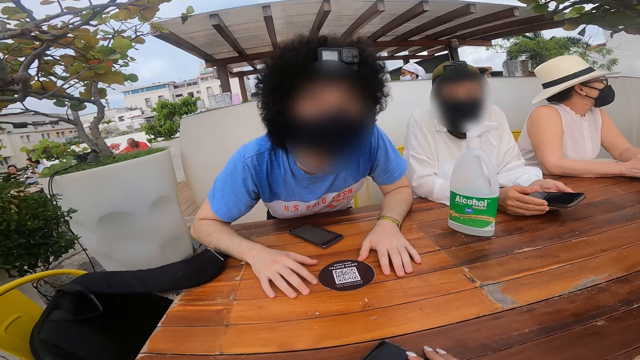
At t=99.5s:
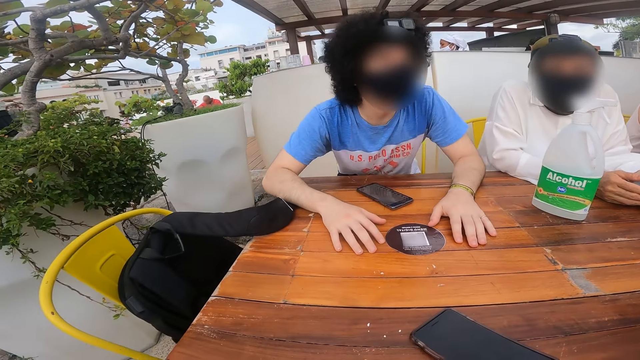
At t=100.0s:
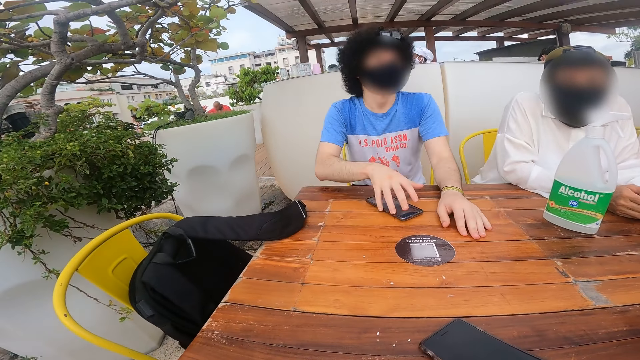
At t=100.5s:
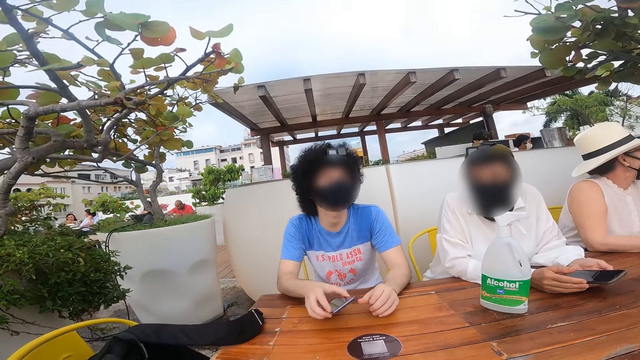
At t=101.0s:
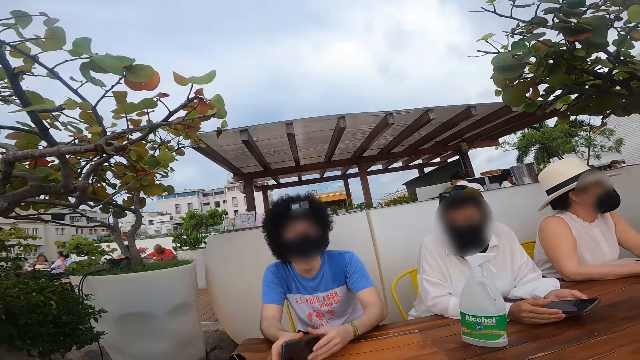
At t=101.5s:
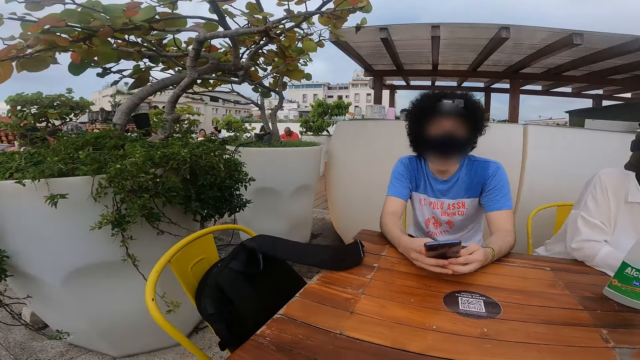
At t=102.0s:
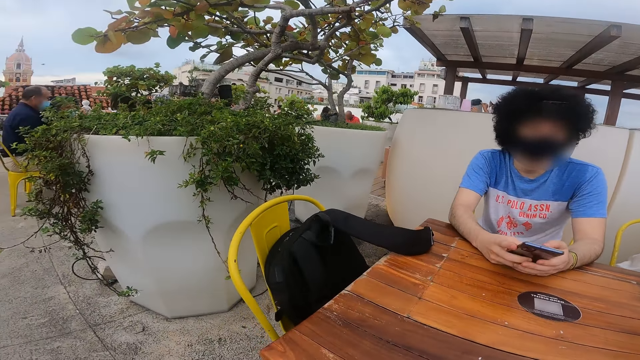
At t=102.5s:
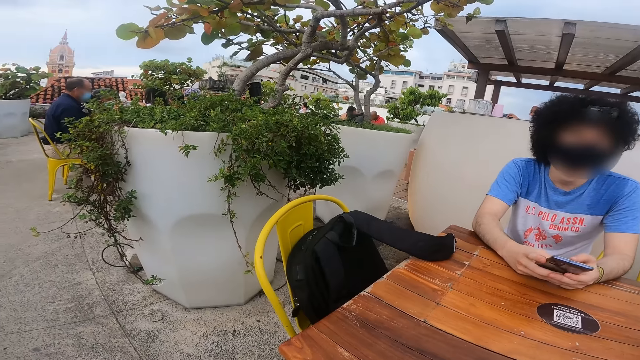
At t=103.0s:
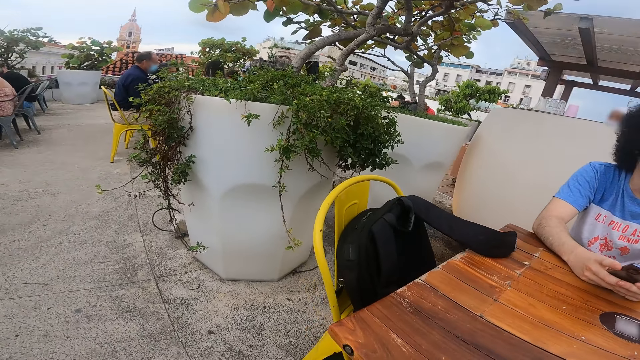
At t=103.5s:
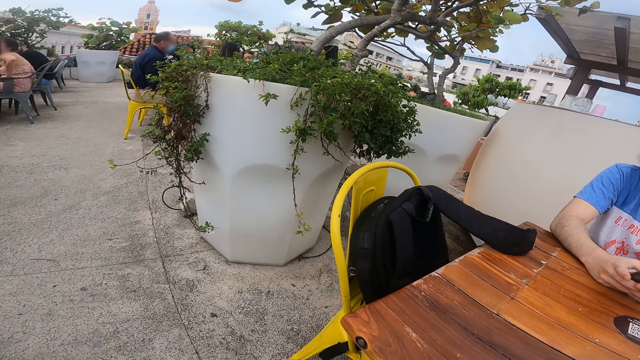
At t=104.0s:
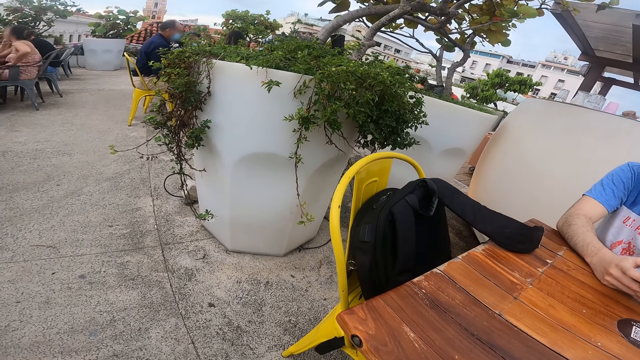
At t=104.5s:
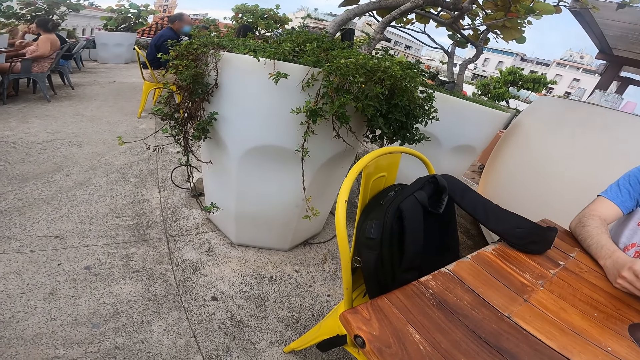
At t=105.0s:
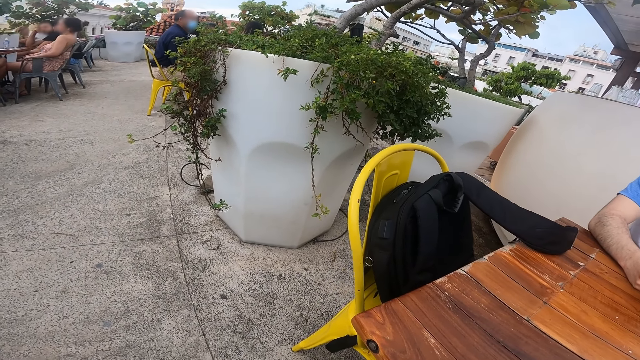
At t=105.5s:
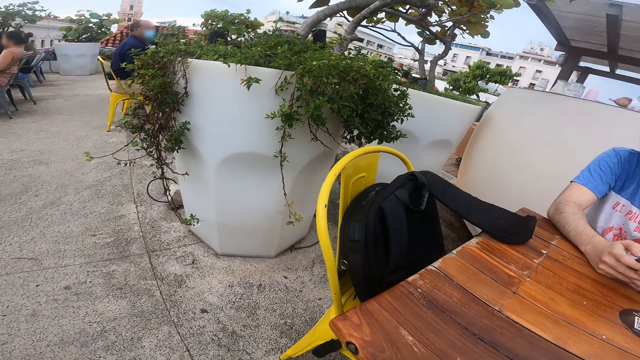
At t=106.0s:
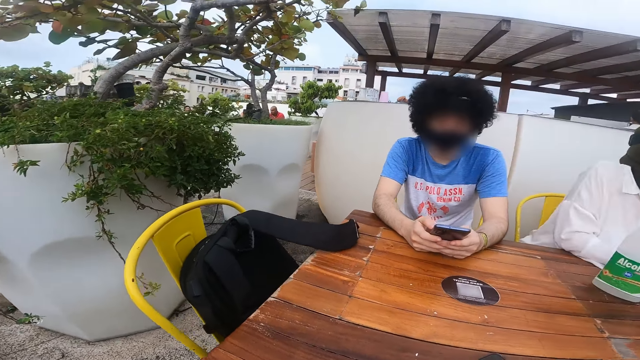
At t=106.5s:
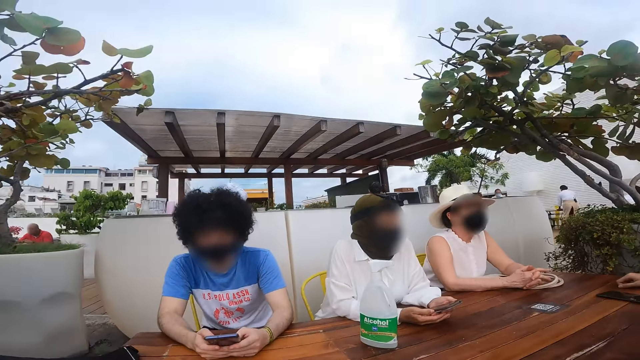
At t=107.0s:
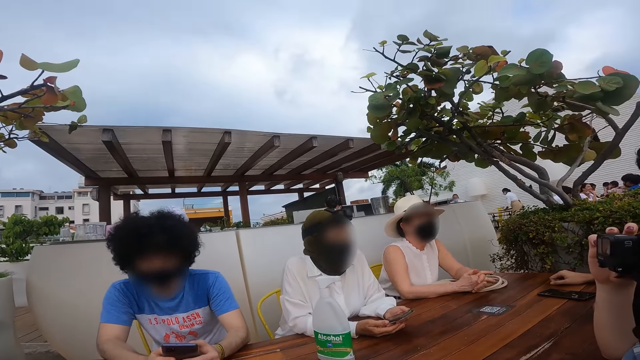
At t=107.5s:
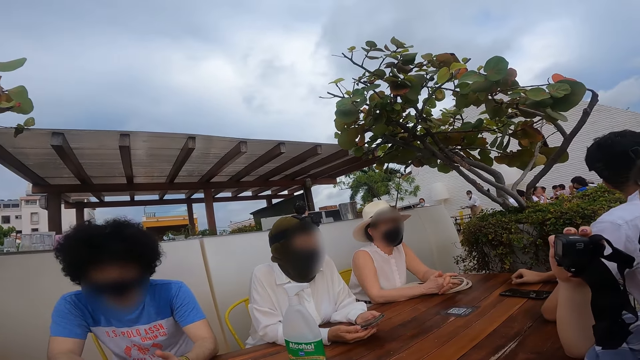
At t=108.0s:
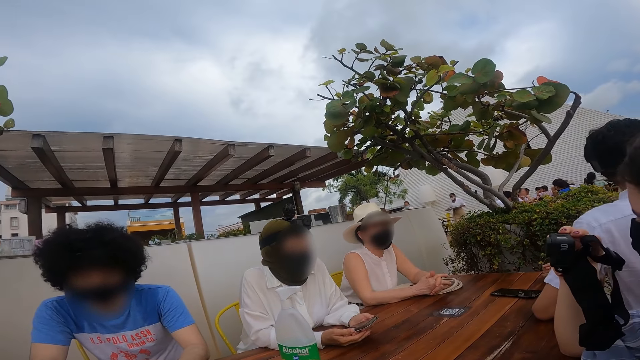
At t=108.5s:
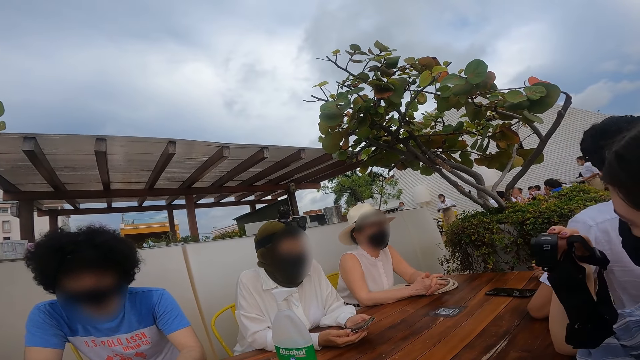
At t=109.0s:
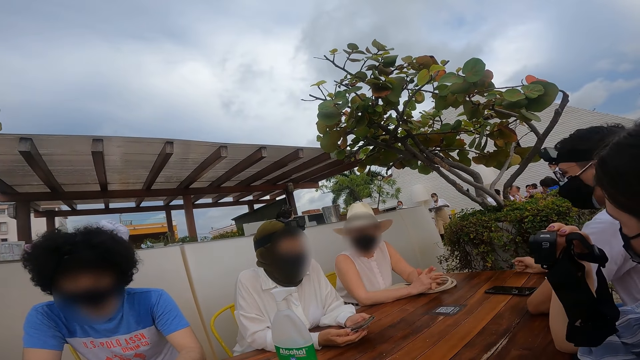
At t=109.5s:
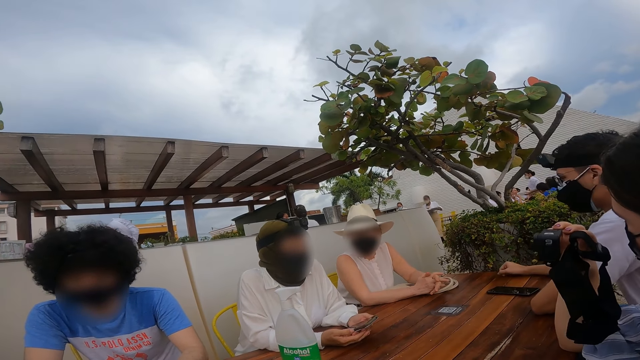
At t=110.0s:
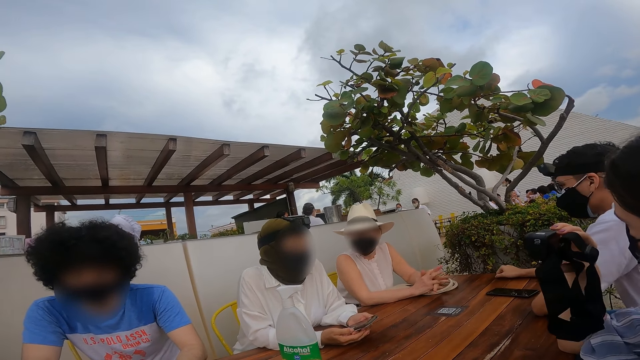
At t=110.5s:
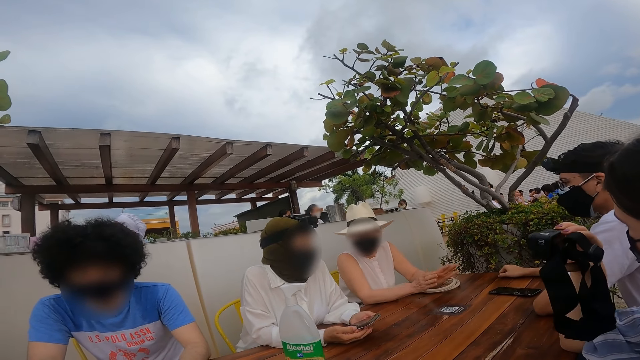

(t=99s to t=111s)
A person holds the phone. The camera wearer looks around.

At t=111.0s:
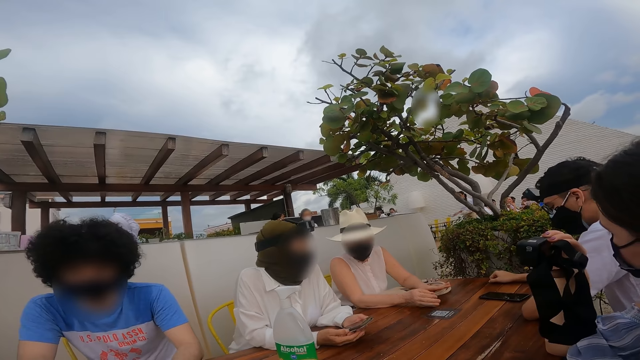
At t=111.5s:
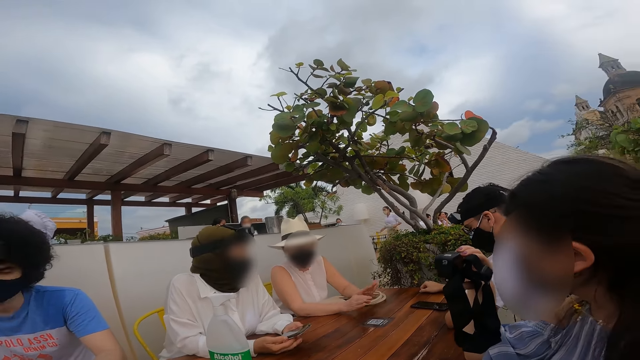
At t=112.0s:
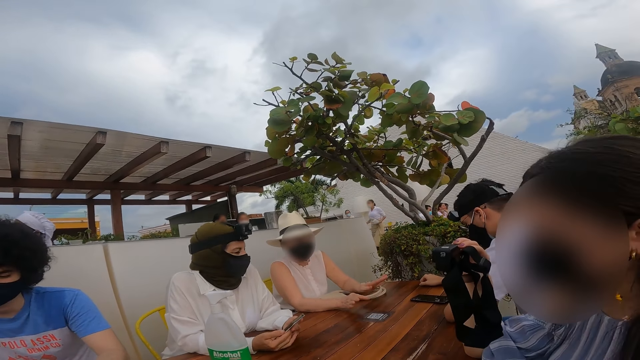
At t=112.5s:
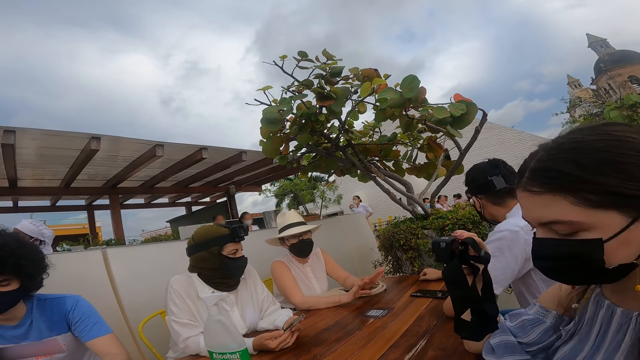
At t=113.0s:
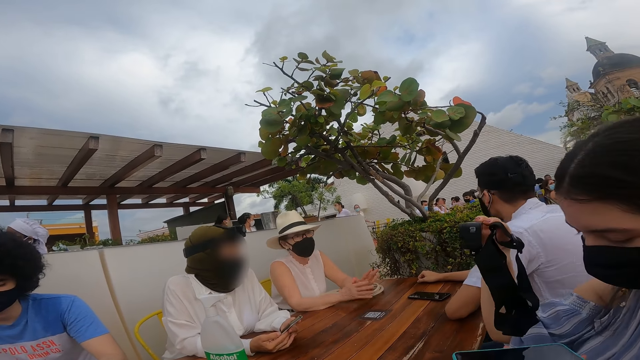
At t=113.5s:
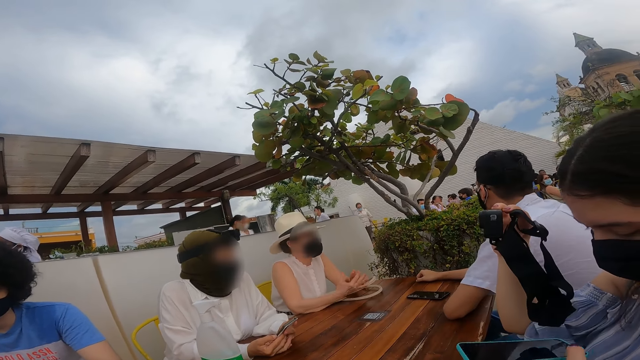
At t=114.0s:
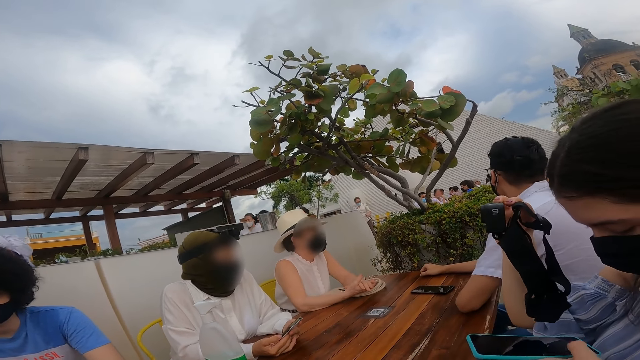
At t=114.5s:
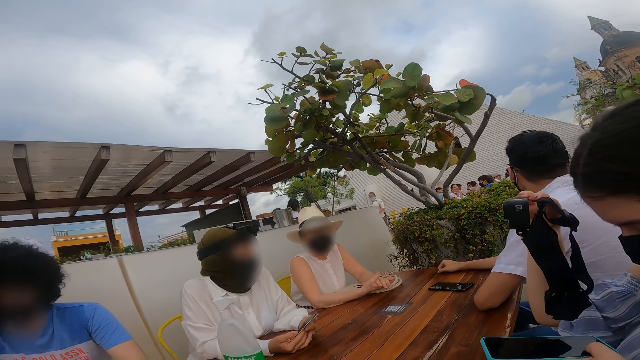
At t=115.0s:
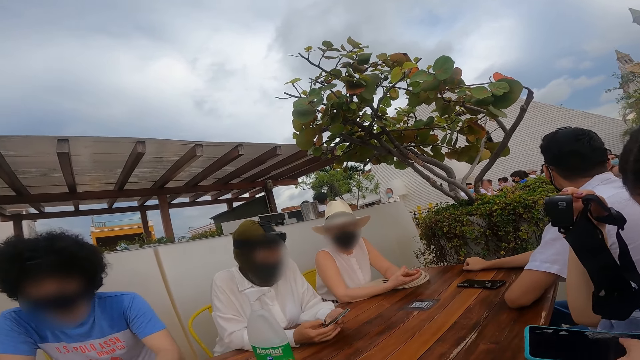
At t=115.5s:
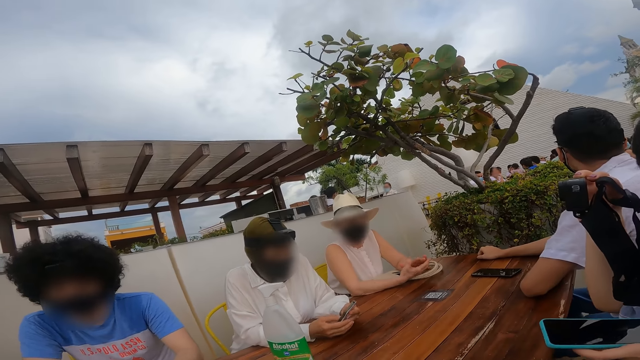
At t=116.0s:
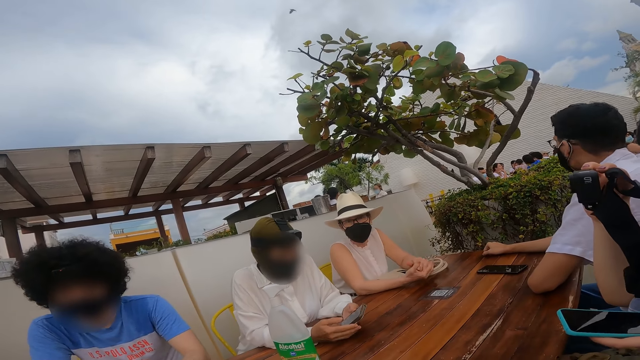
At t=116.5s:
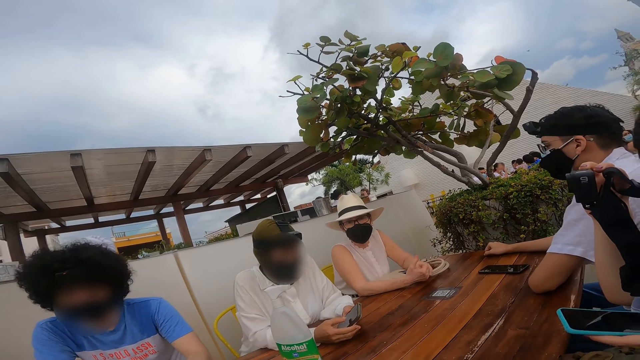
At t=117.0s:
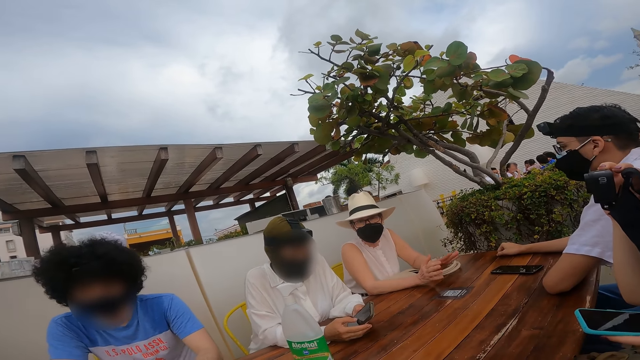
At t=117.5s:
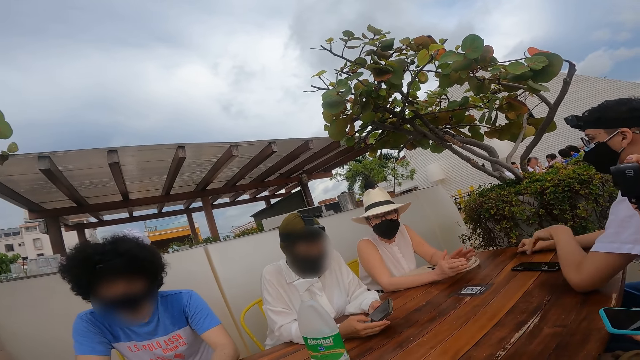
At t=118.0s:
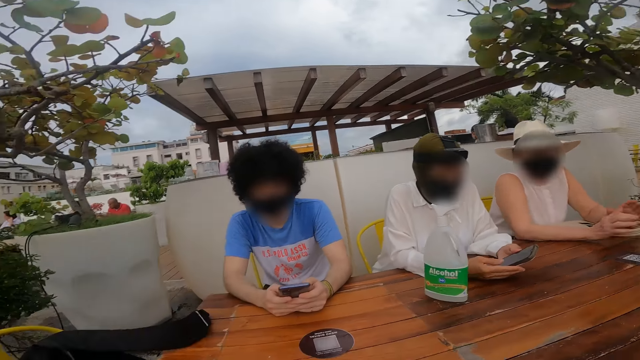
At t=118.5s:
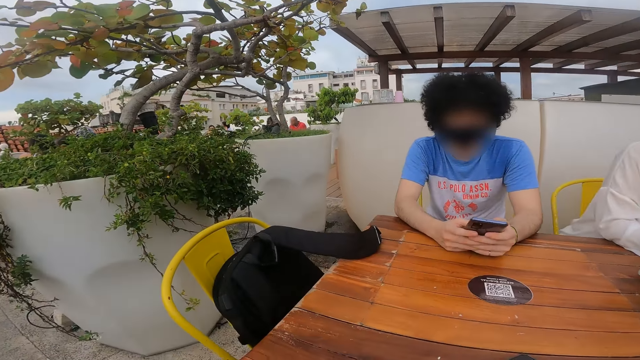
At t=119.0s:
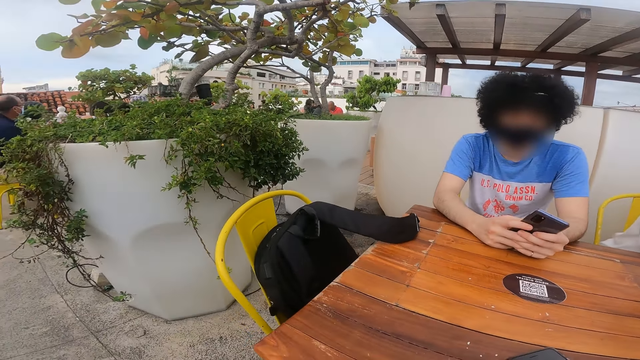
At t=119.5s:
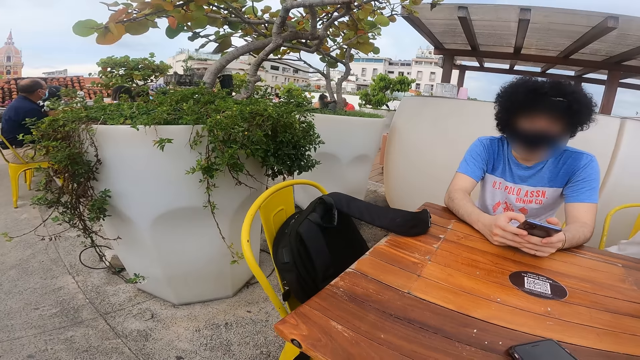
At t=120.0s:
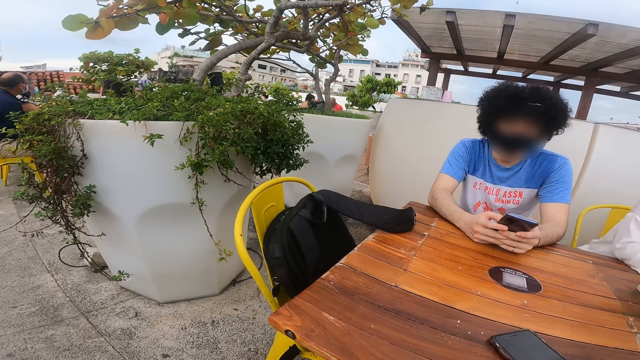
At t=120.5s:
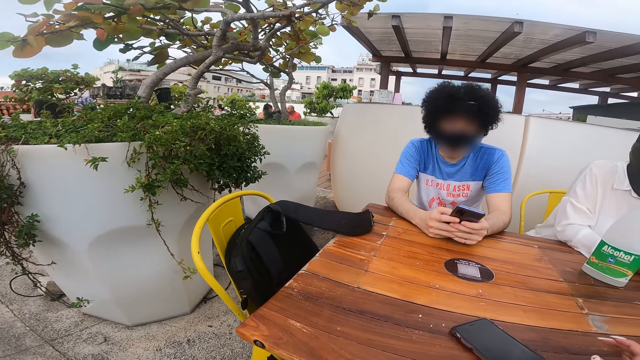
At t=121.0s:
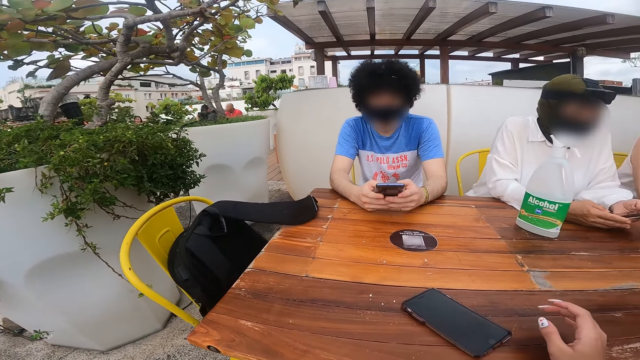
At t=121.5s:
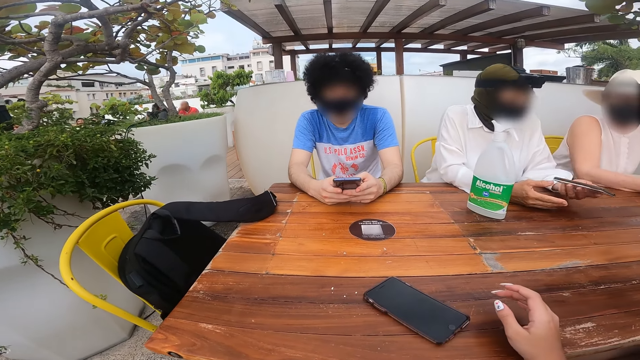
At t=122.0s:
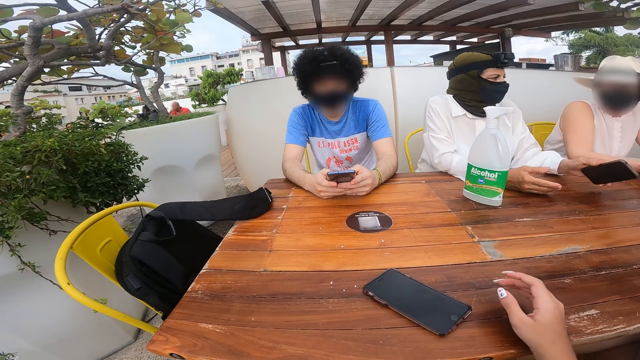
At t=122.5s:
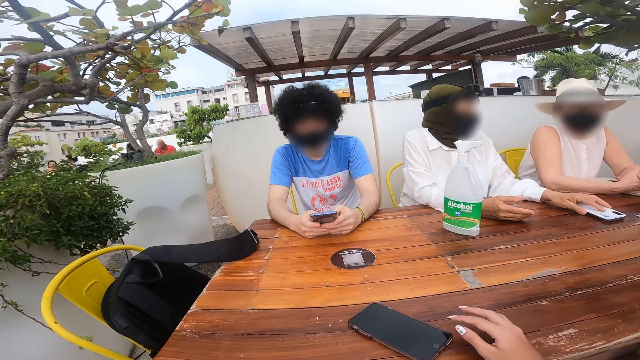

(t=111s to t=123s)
A person operates the phone. The camera wearer puts the phone on the table.
